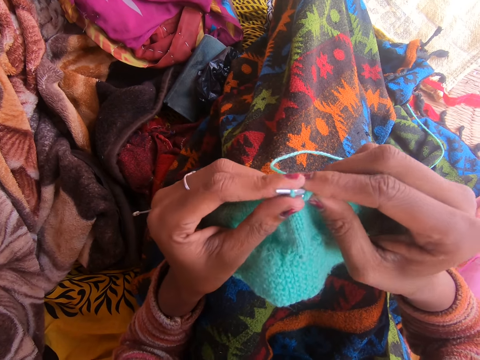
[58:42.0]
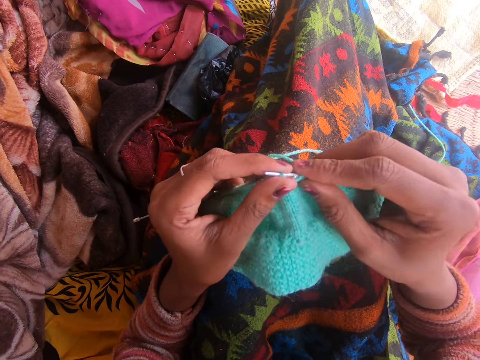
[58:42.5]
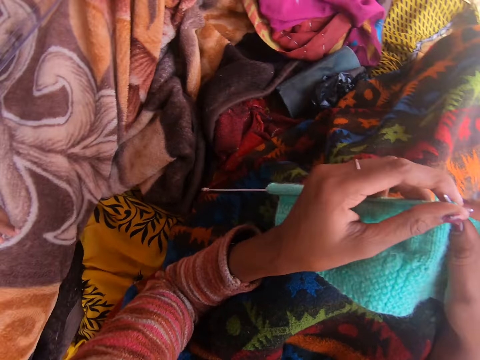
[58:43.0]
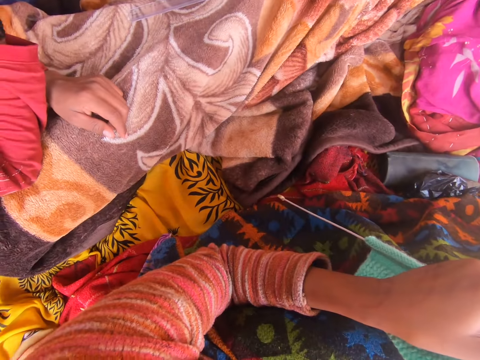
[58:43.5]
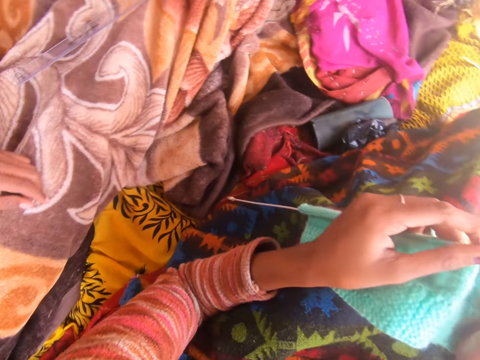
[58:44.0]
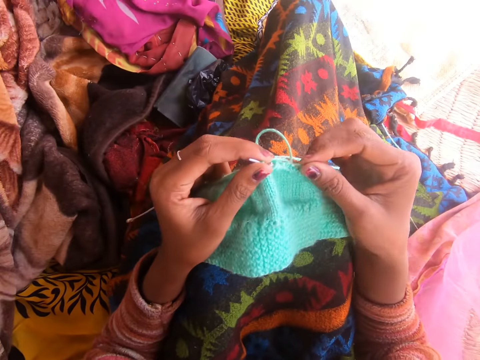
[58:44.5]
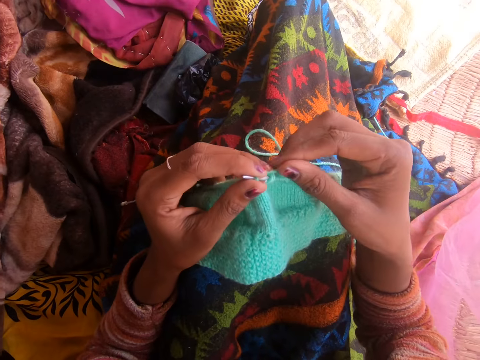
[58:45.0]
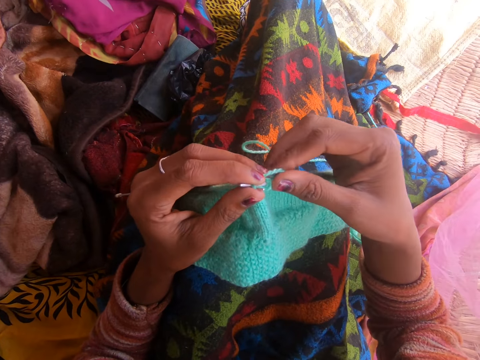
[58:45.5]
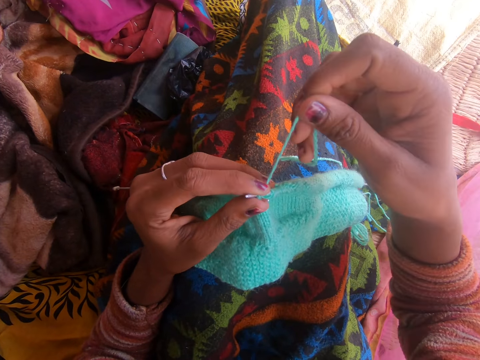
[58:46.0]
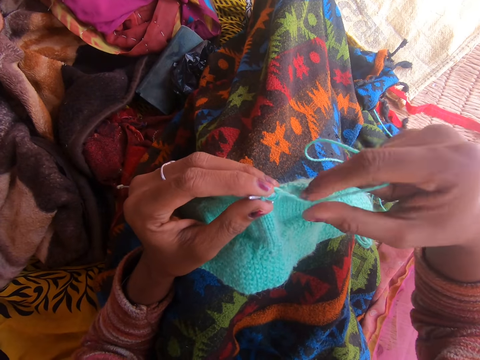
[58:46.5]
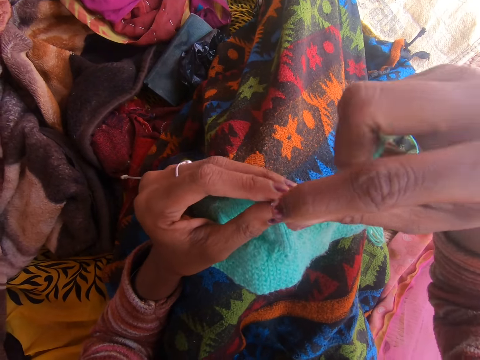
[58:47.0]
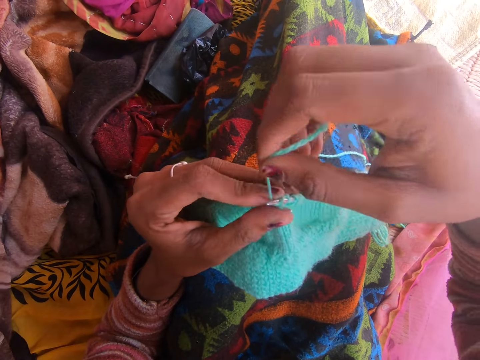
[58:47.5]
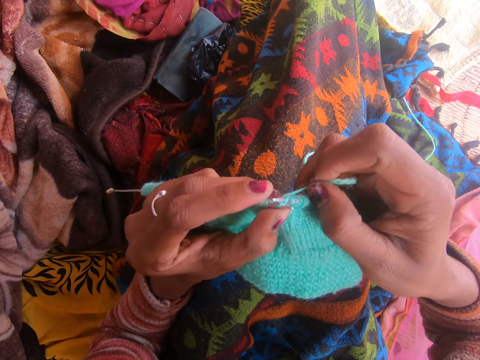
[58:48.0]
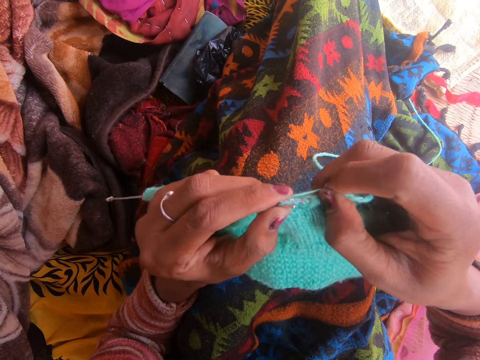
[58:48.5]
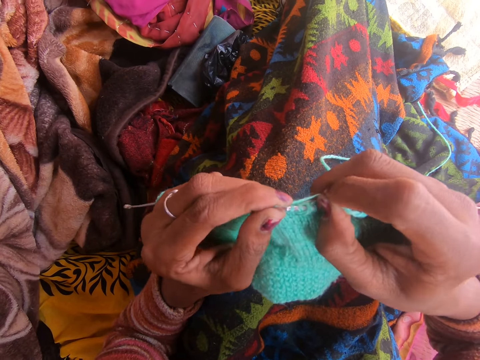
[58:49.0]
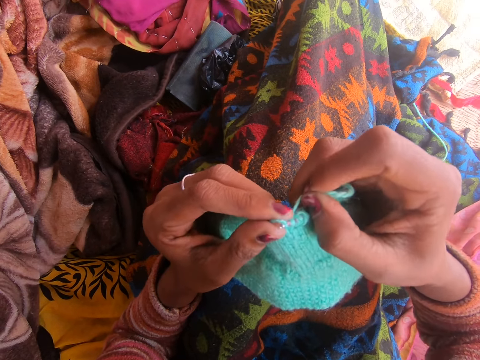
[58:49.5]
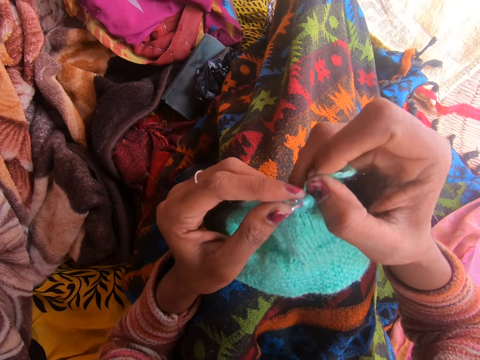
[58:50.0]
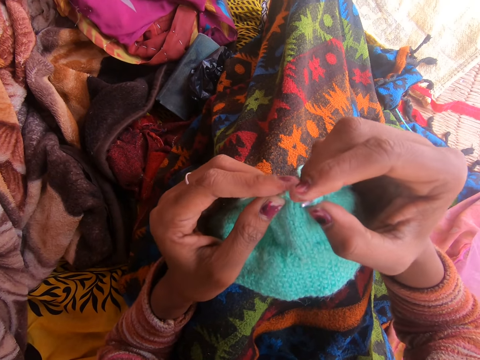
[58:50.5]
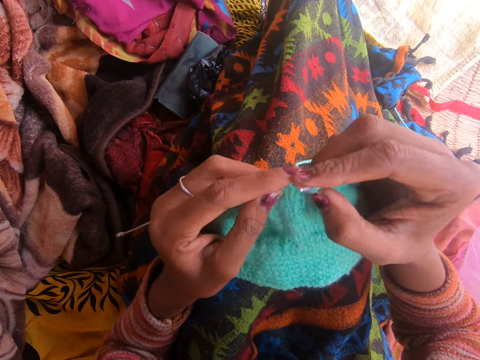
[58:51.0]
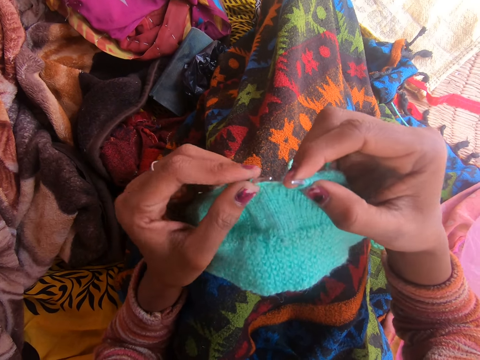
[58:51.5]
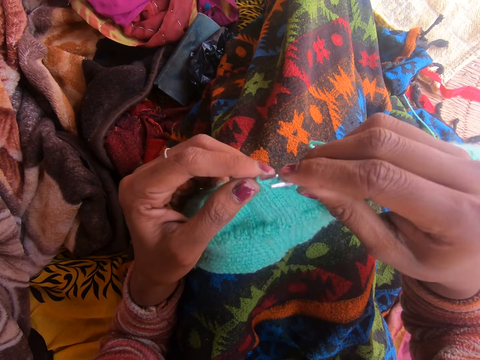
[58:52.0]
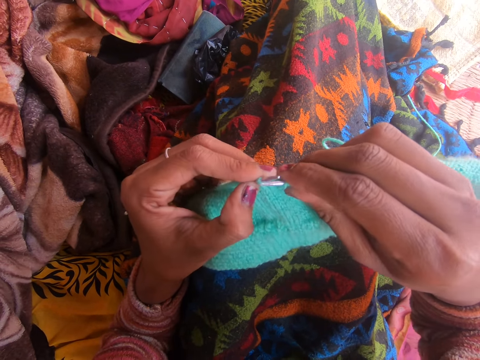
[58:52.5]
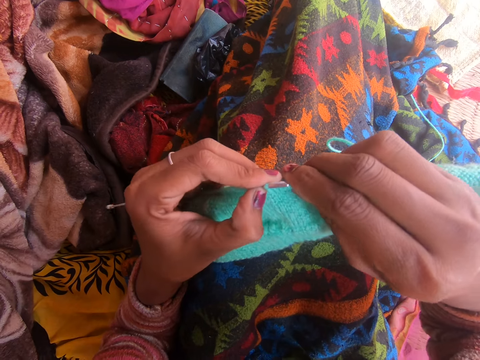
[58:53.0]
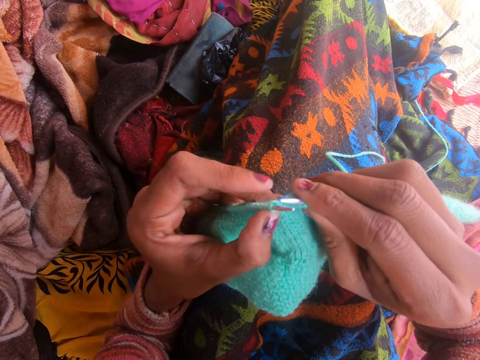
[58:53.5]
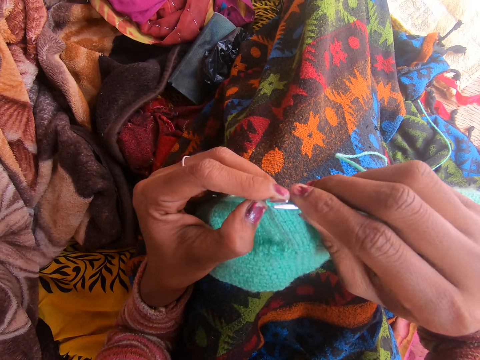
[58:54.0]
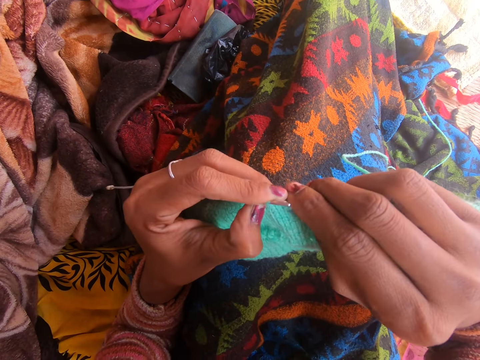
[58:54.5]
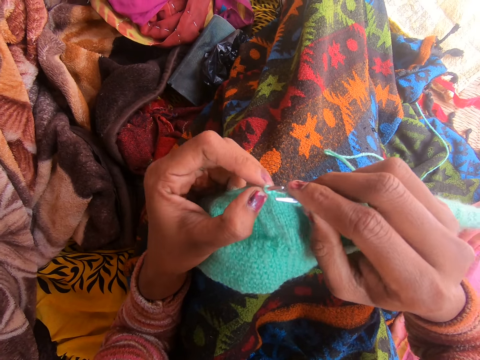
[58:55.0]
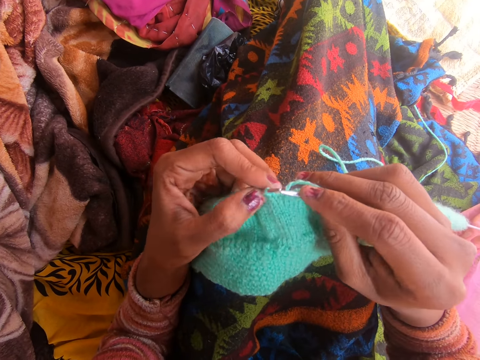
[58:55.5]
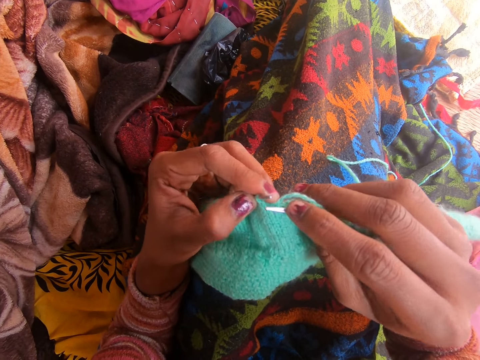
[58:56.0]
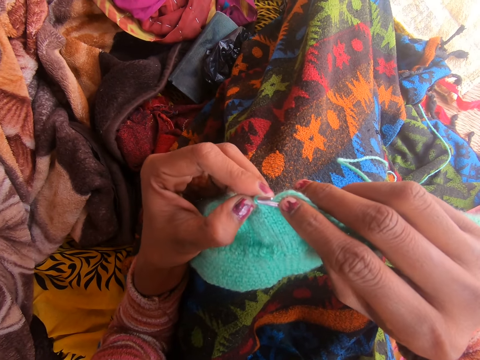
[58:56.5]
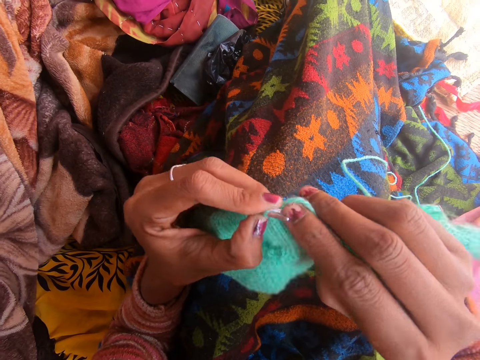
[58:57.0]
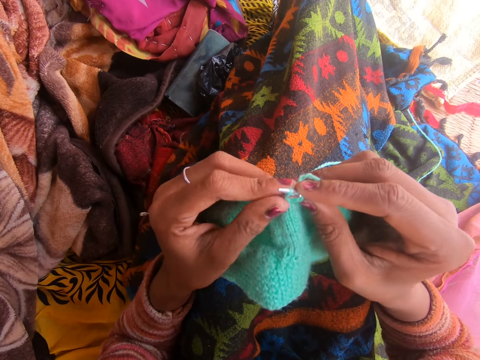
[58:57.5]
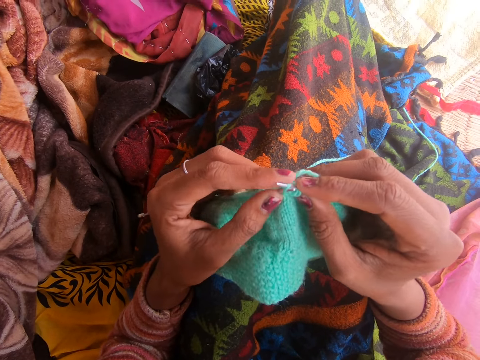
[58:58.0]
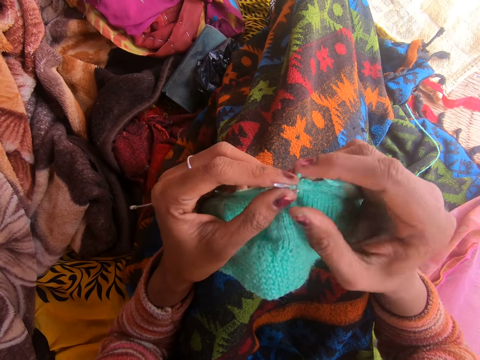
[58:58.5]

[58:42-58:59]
The camera wearer looks at a person. The person talks to the camera wearer. The camera wearer straightens the fabric. They knit the fabric with the knitting needle. They look at the person.

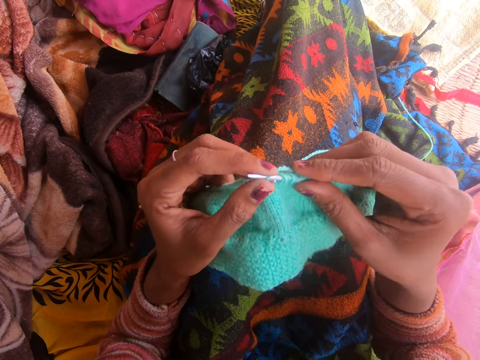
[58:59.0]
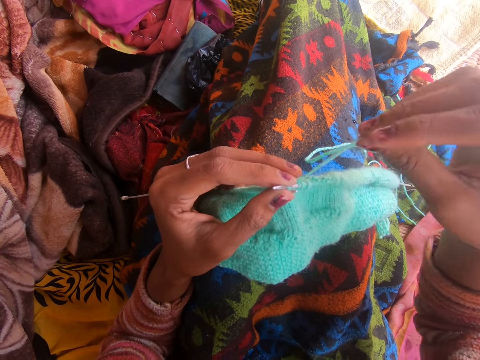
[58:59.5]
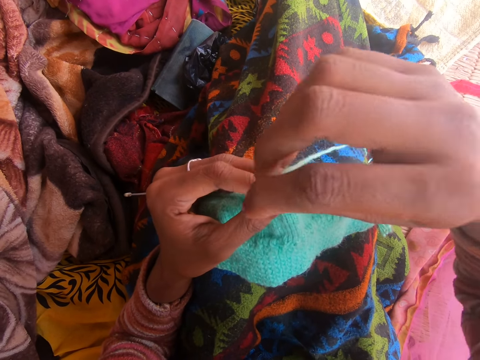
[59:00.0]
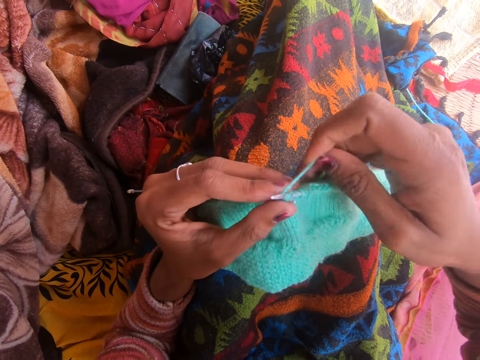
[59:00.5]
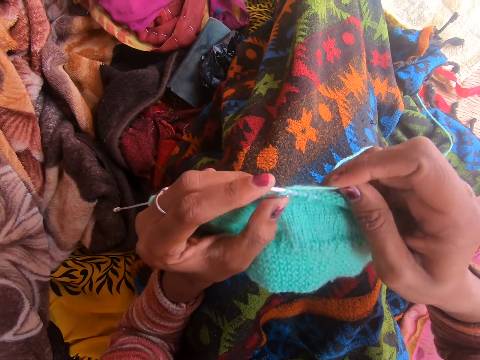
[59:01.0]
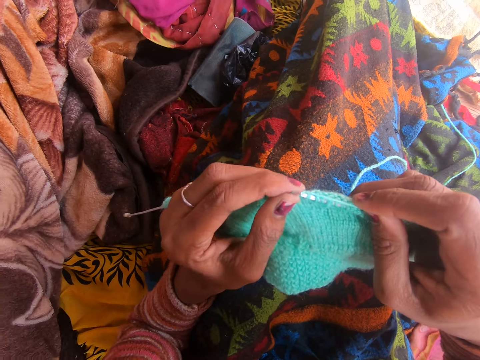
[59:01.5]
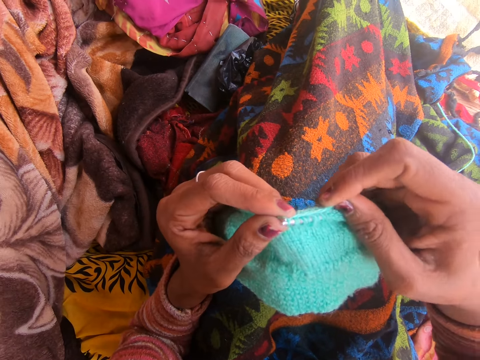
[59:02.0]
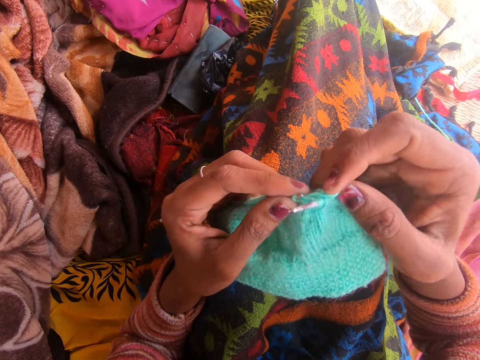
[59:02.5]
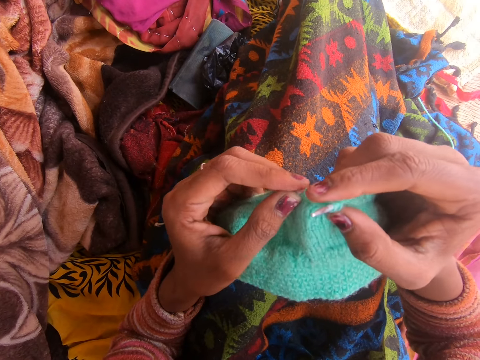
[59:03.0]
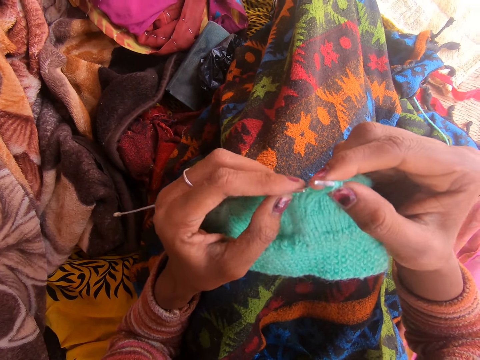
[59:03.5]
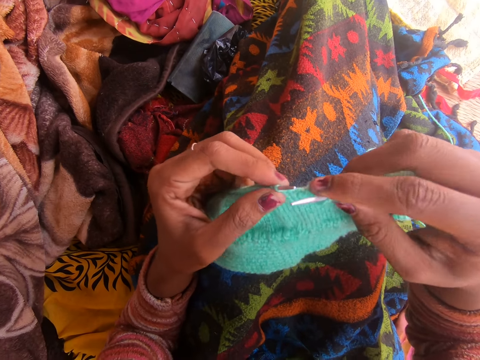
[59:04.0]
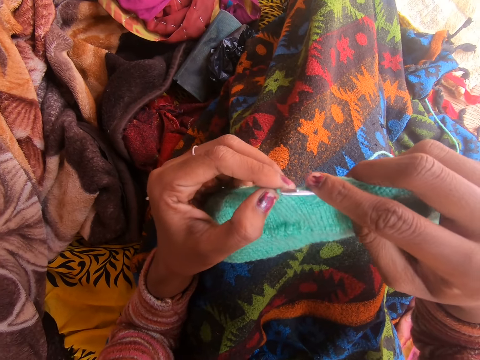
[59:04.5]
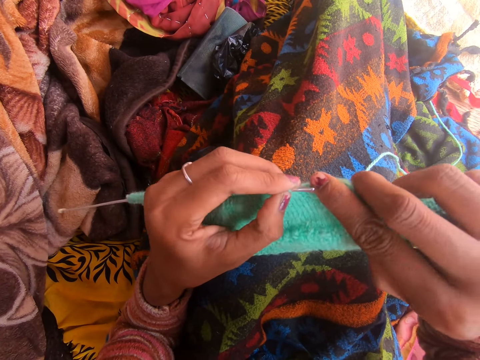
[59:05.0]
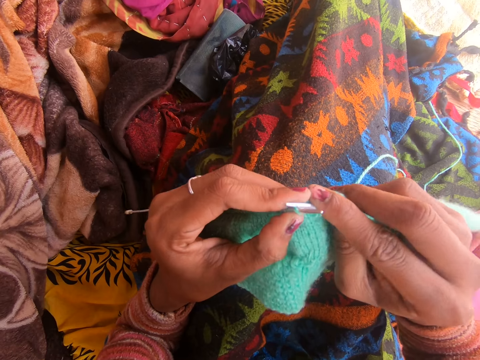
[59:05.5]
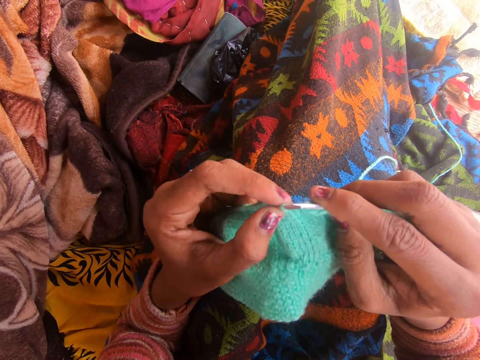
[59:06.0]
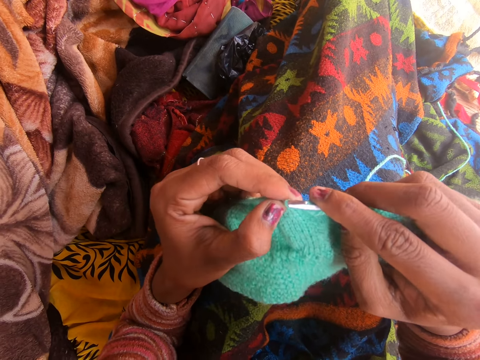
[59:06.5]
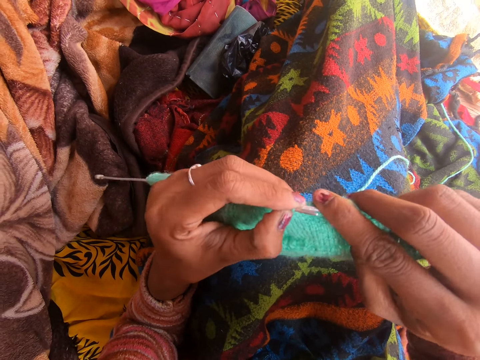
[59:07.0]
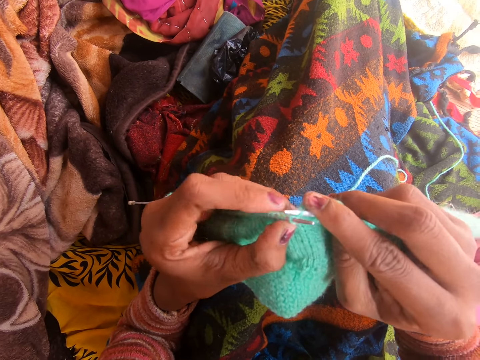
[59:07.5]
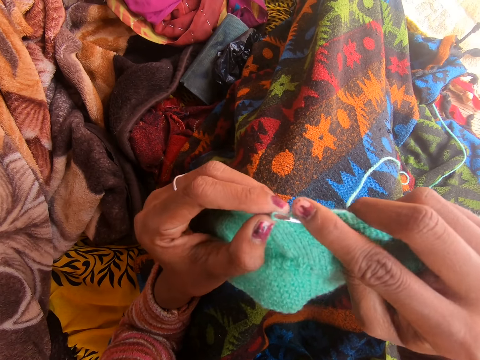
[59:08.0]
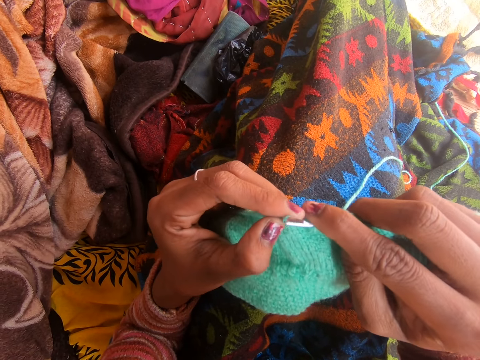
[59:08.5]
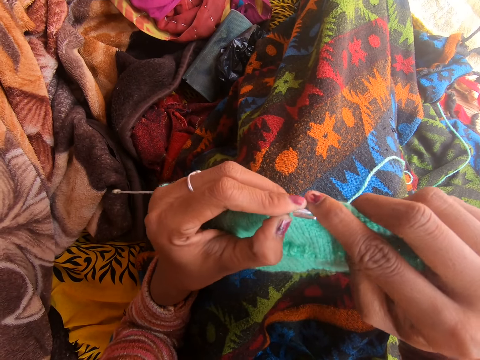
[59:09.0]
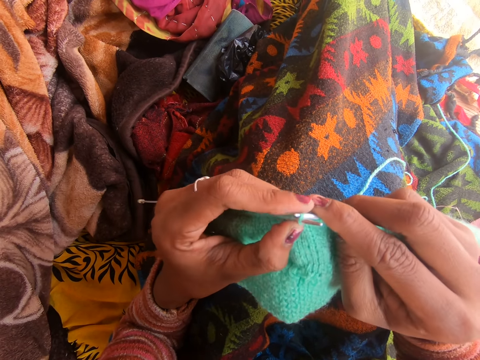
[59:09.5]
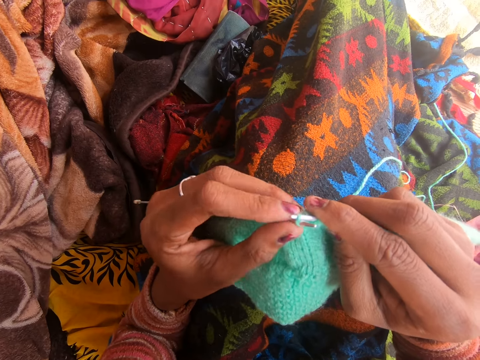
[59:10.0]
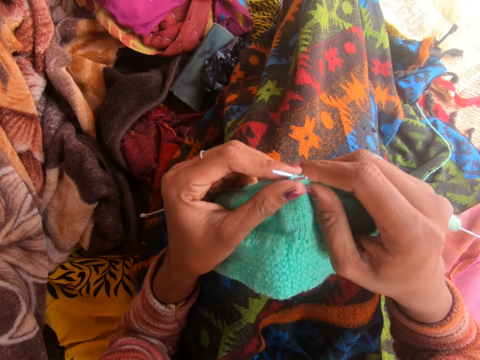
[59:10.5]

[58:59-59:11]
A person talks to the camera wearer. The camera wearer talks to the person. The person talks to the camera wearer.
